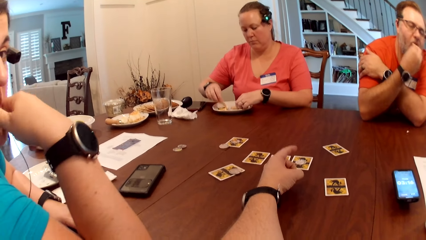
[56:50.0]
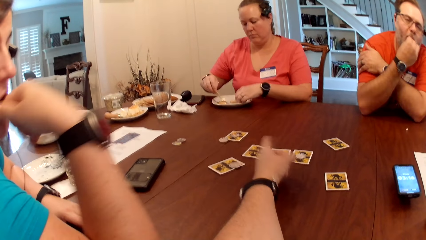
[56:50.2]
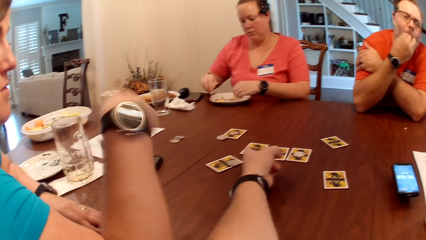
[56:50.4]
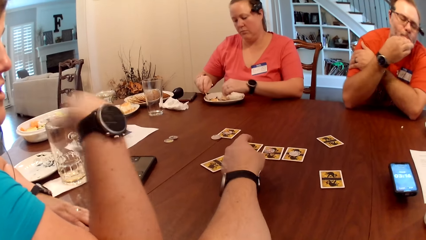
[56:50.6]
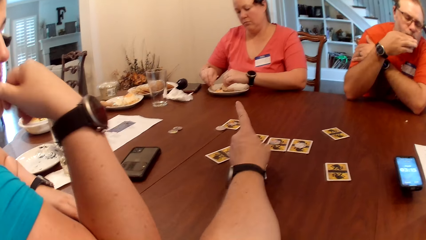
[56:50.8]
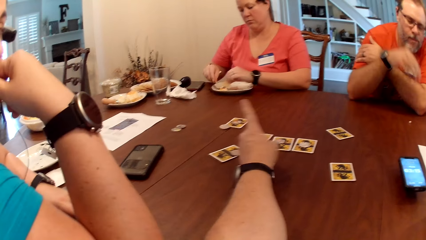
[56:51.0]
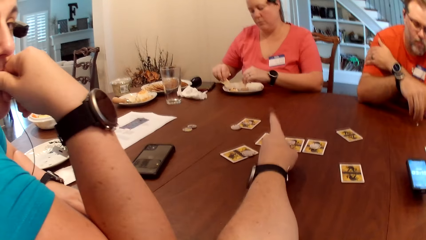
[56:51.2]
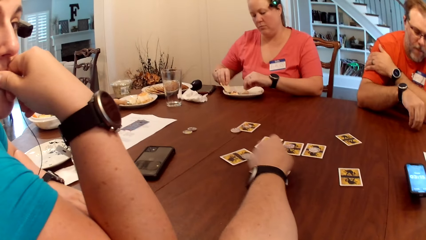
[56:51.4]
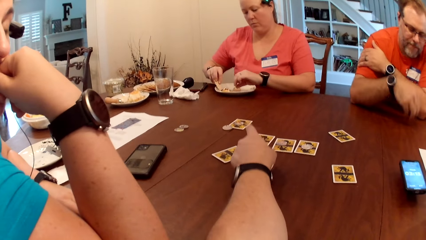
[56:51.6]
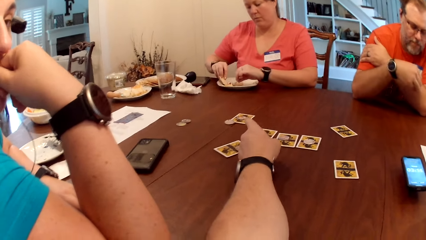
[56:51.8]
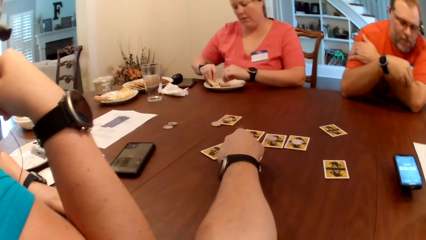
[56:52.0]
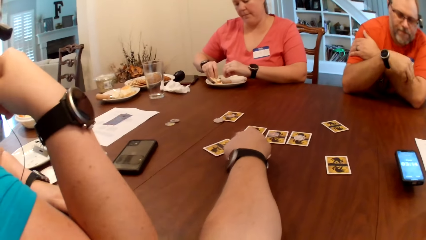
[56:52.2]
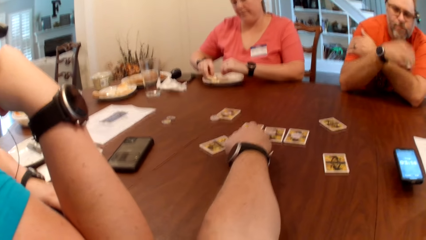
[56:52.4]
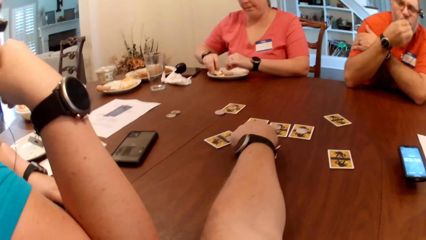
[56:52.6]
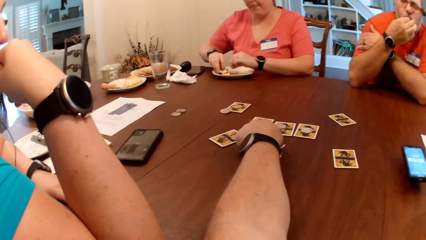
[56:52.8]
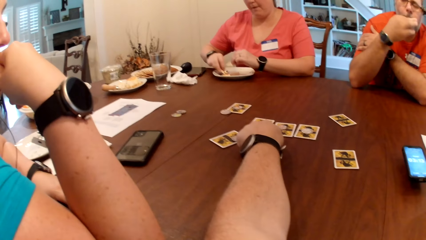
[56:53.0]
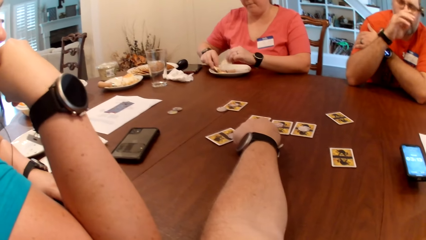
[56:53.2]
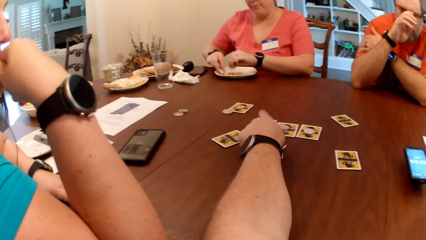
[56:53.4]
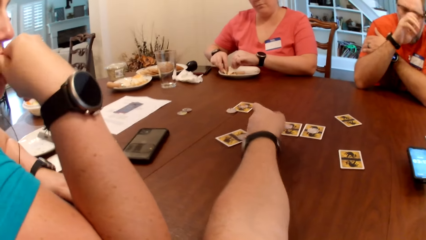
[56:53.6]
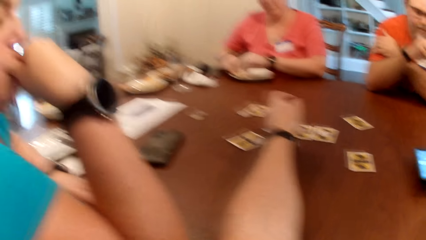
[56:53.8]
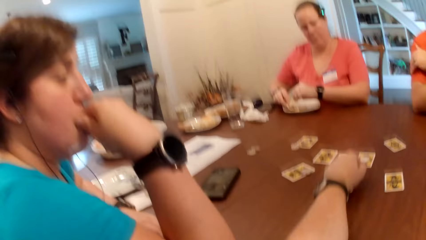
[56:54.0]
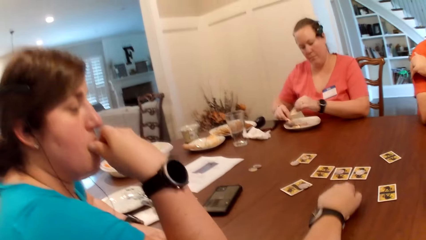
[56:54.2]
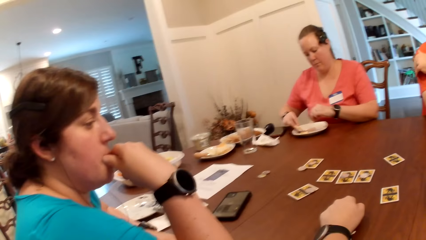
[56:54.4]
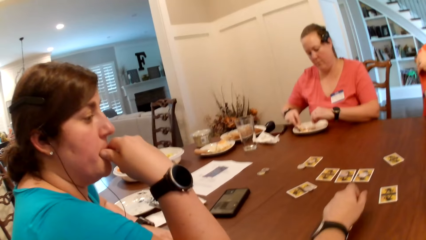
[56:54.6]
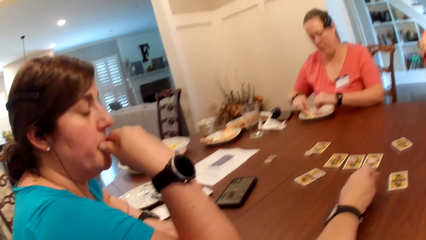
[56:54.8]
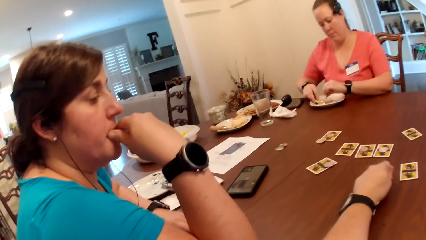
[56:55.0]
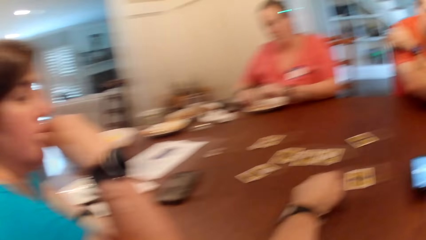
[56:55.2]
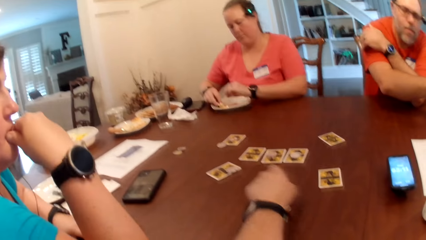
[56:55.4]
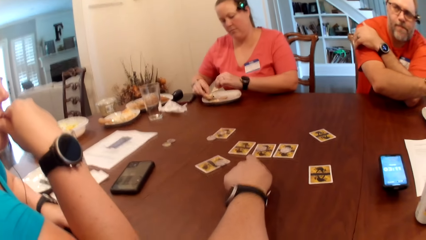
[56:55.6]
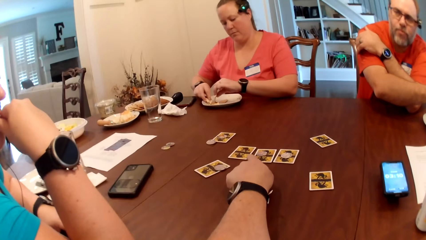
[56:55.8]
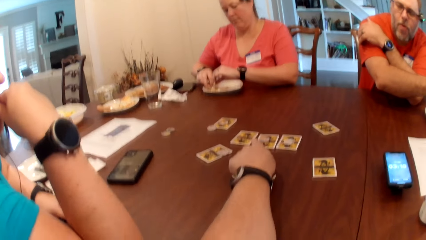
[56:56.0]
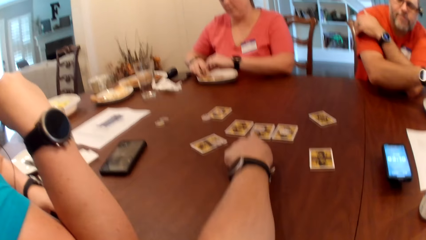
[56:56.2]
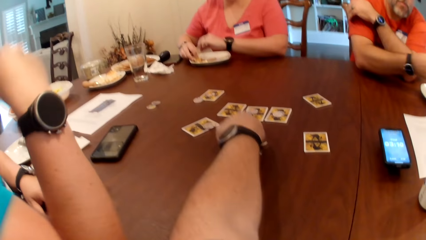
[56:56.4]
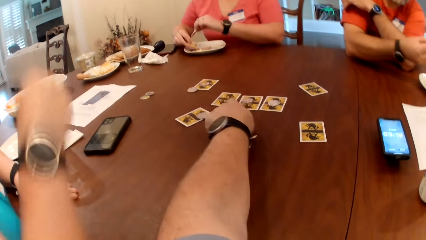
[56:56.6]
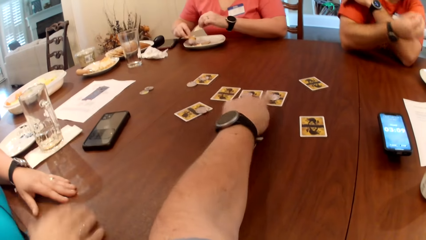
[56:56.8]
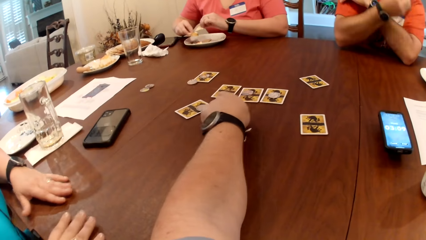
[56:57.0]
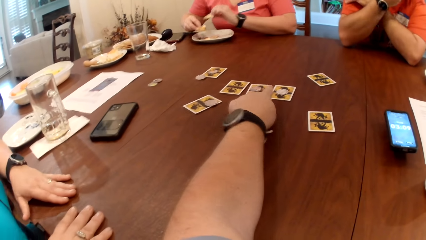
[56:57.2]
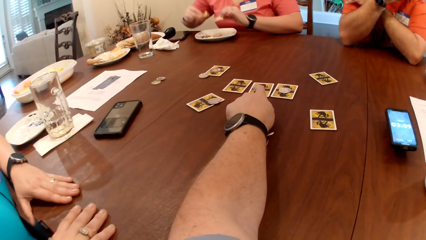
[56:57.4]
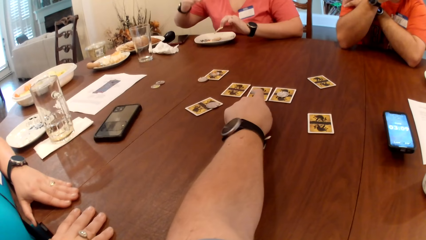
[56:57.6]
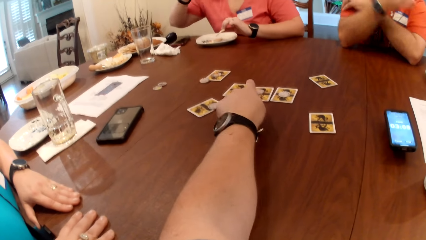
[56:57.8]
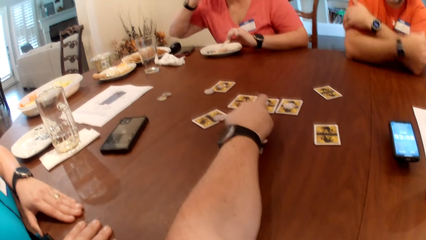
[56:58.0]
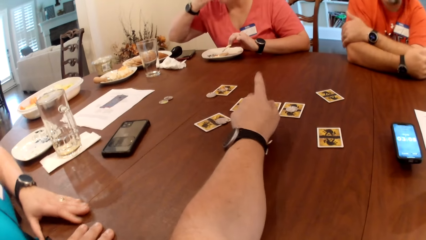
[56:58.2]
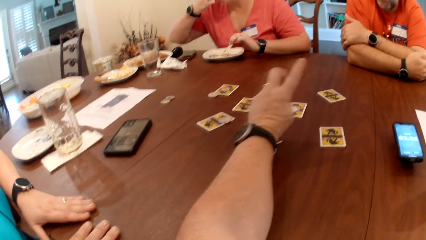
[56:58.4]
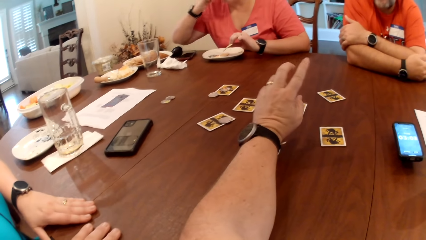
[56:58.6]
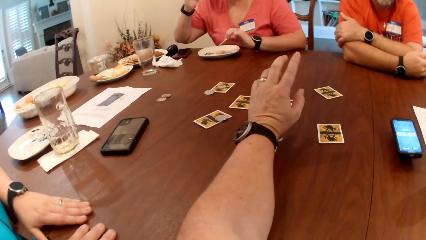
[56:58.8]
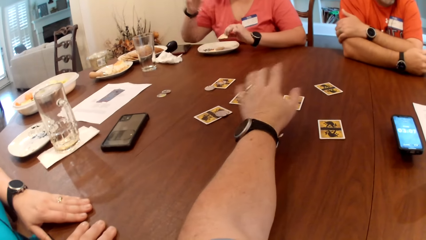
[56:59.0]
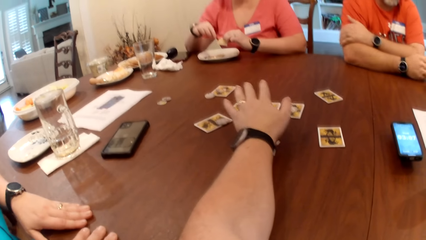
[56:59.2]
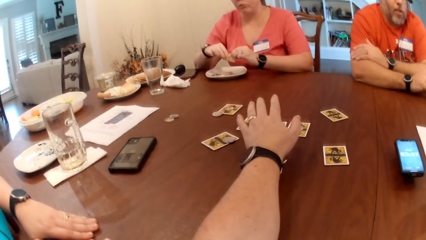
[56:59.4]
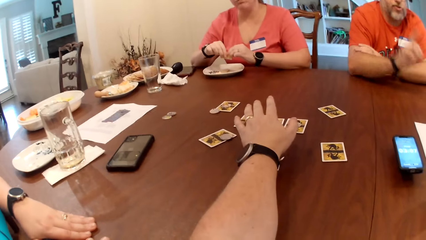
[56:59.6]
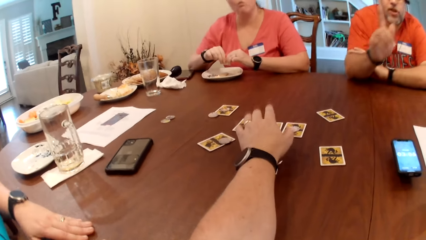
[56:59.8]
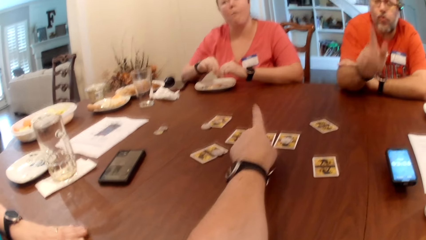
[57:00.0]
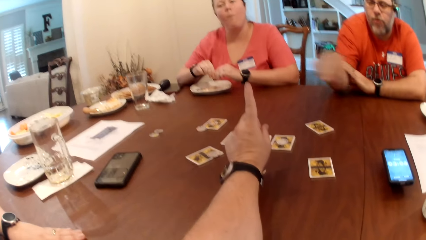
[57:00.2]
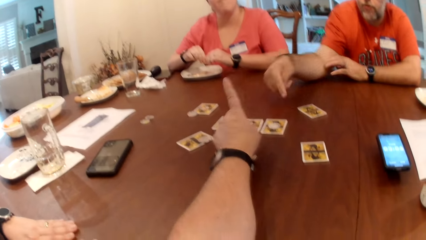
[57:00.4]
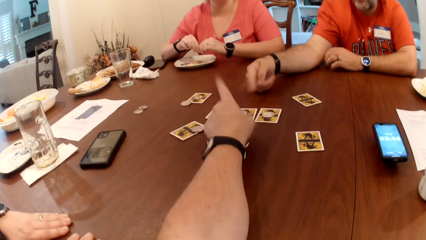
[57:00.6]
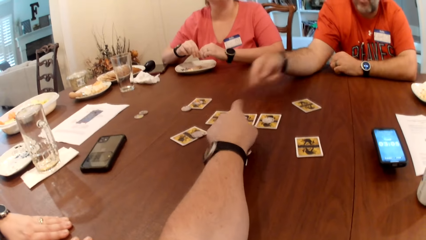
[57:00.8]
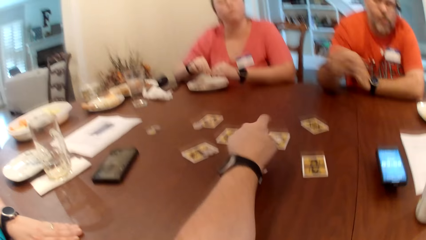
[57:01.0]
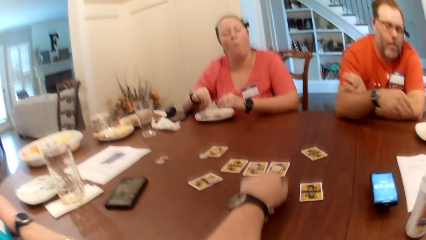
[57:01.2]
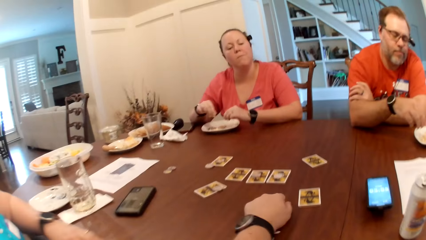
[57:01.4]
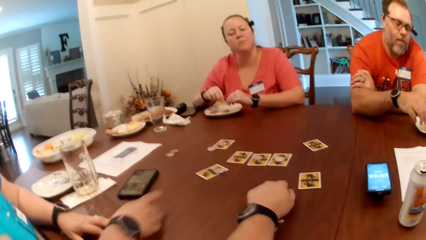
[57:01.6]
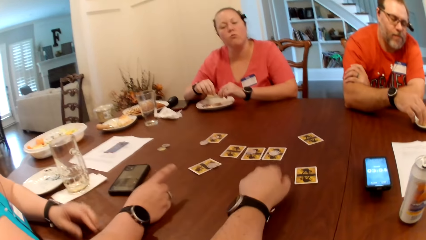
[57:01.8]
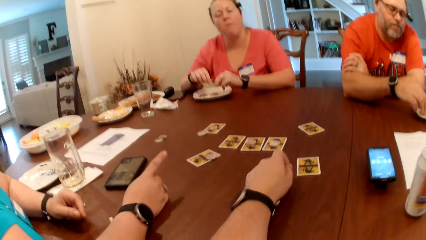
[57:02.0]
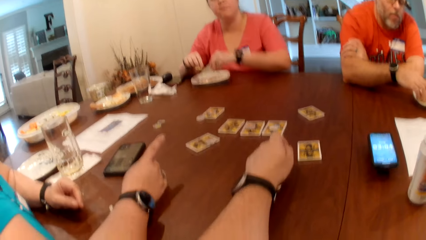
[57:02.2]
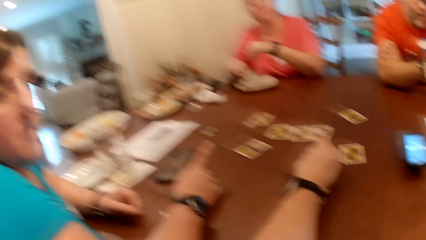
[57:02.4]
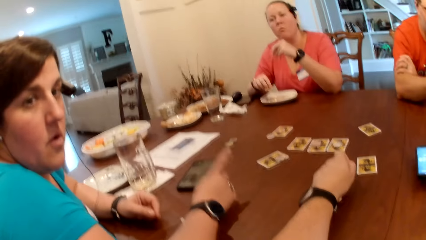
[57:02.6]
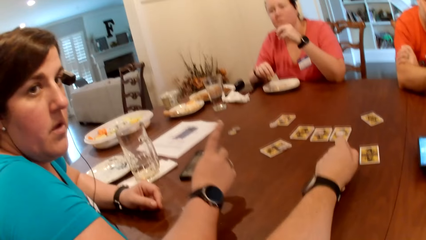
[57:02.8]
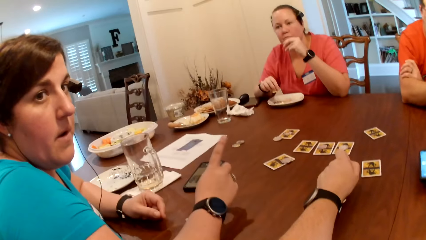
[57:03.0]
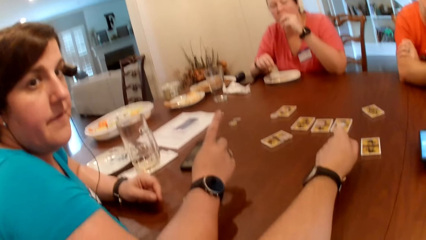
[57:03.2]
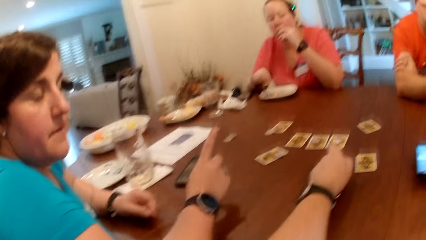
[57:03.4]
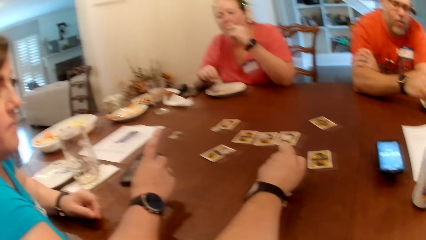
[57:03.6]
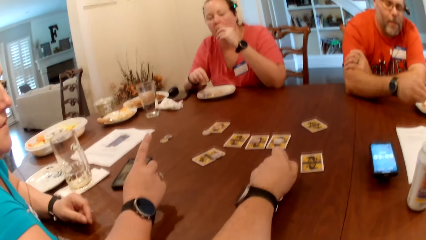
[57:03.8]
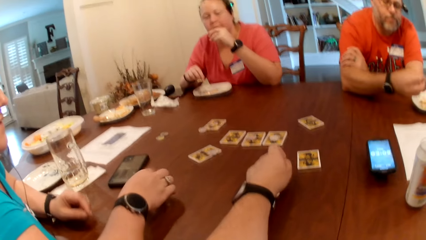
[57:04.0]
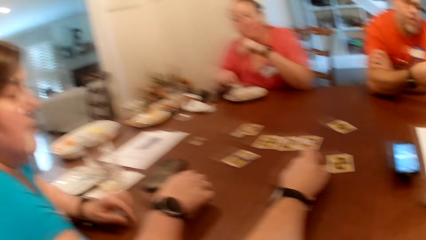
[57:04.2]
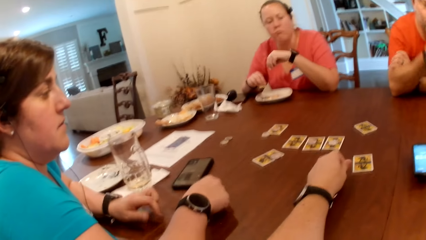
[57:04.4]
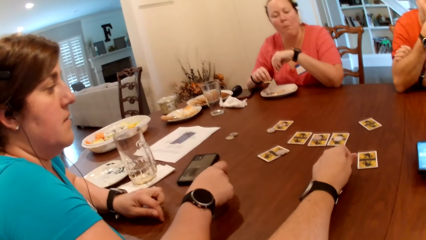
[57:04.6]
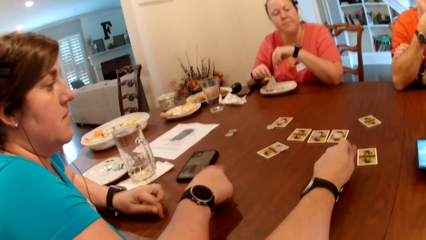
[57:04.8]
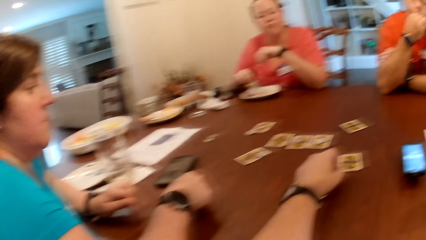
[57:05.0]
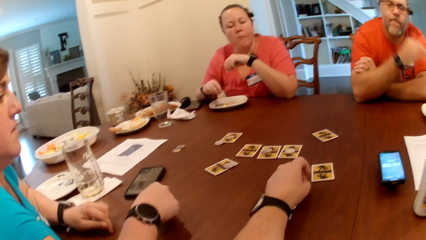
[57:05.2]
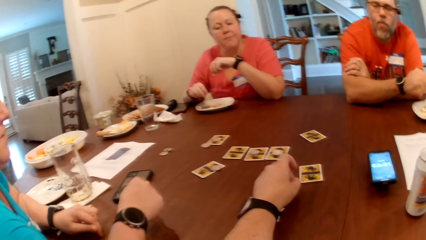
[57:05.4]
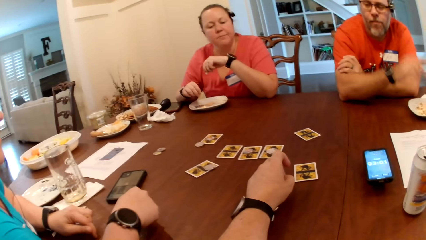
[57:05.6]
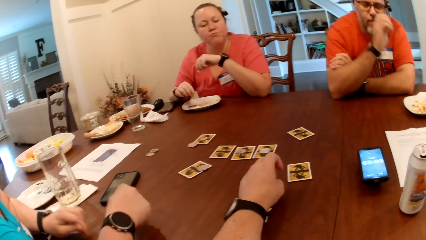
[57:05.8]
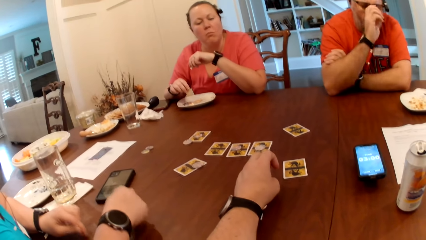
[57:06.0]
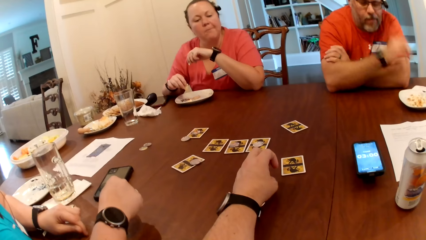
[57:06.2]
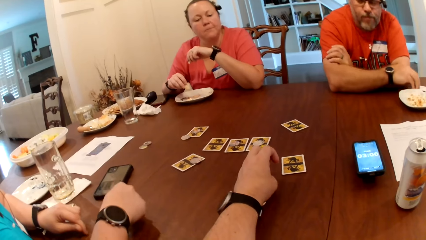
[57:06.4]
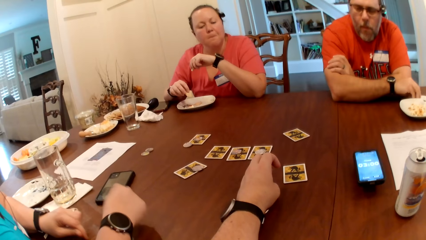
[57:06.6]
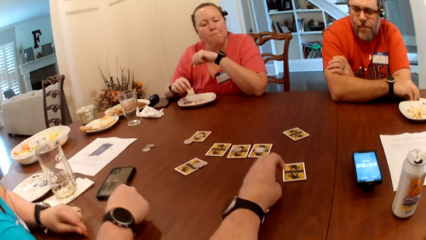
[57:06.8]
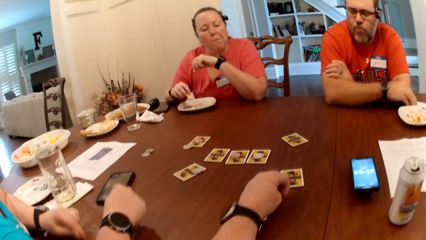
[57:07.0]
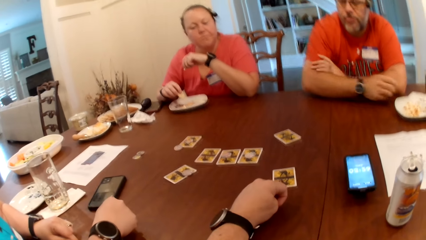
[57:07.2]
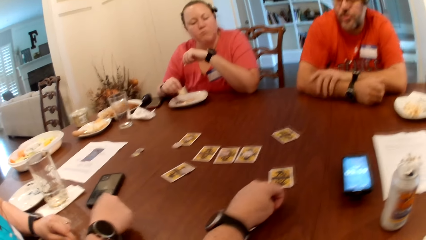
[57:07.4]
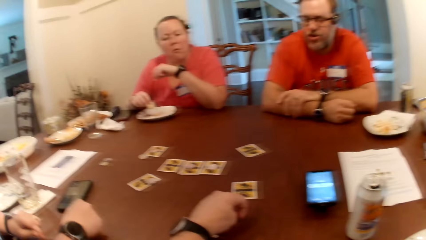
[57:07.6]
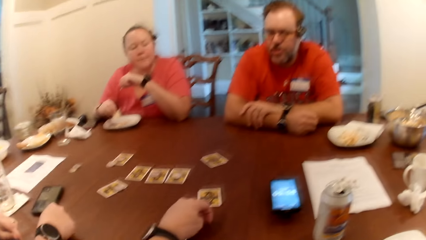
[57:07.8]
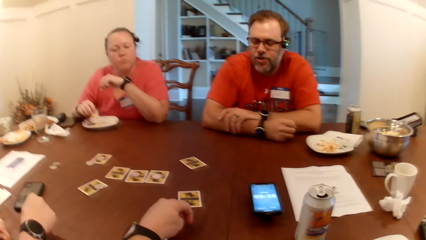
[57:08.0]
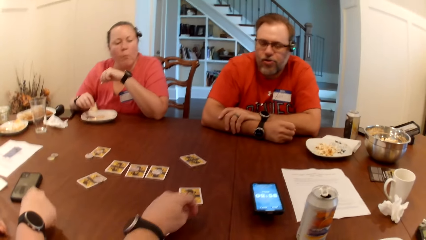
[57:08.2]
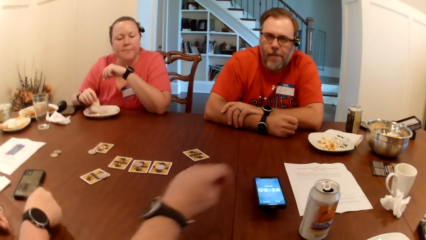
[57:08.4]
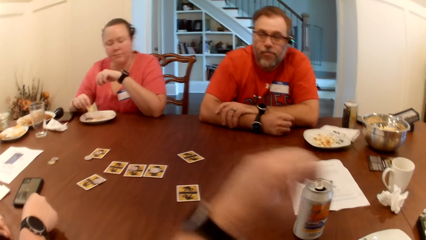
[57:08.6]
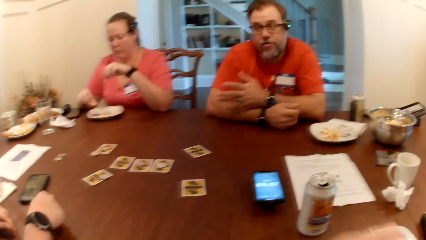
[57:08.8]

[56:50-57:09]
A man eats the popcorn with his right hand. The man picks a crumb of the popcorn on the table with his right hand. The camera wearer touches a card on the table with his left hand. The man eats the crumb of the popcorn from the table with his right hand. The man licks his fingers. The camera wearer looks at a woman. He points at the card on the table. The woman eats the chips with her right hand. The camera wearer converses with the man. Another woman points at cards on the table. The camera wearer converses with the other woman. The first woman eats the chips with her left hand. The man eats the popcorn with his right hand. The other woman hits the table with fingers. The man converses with the camera wearer.
